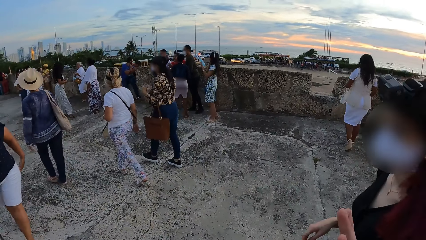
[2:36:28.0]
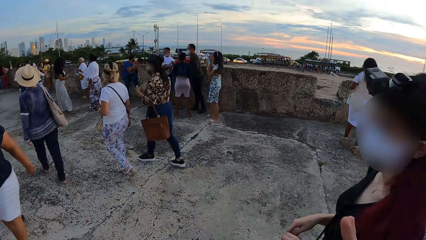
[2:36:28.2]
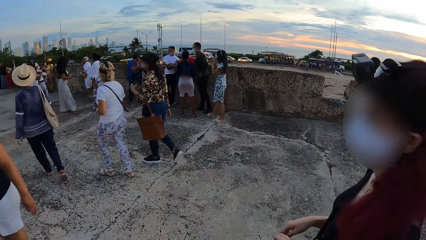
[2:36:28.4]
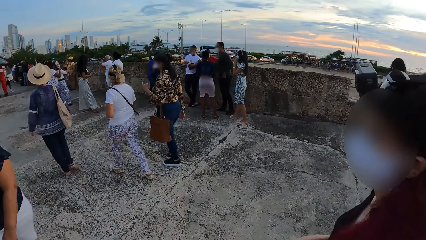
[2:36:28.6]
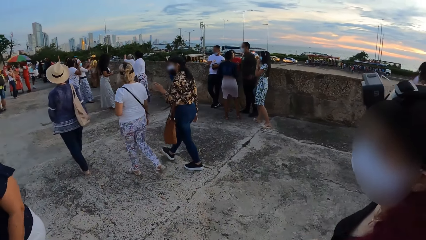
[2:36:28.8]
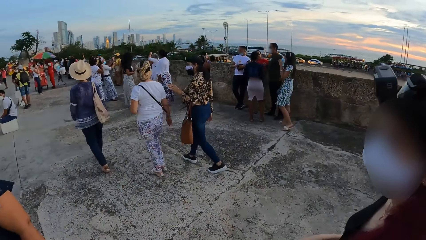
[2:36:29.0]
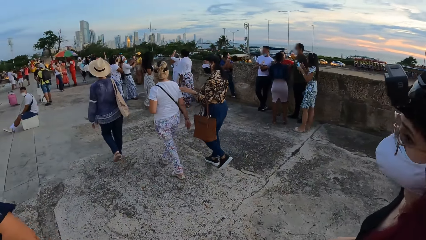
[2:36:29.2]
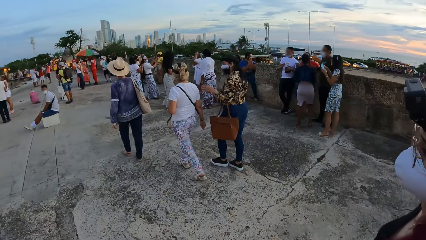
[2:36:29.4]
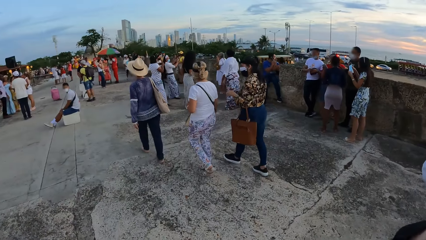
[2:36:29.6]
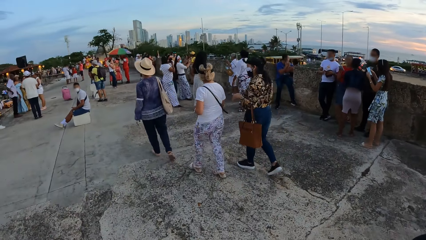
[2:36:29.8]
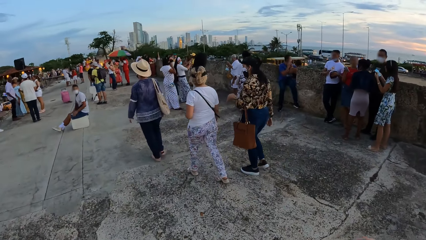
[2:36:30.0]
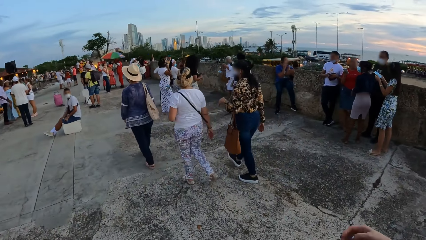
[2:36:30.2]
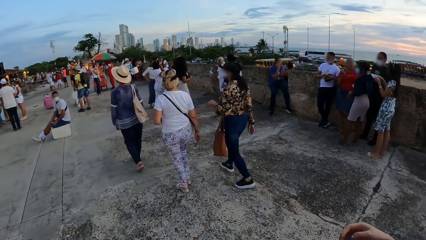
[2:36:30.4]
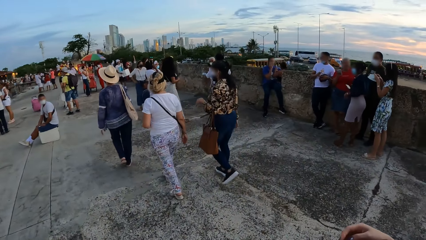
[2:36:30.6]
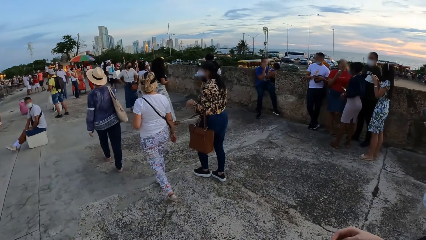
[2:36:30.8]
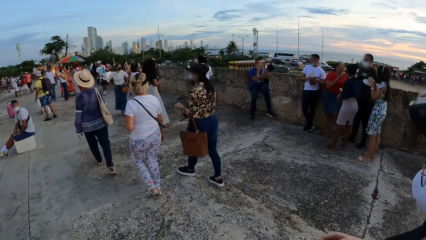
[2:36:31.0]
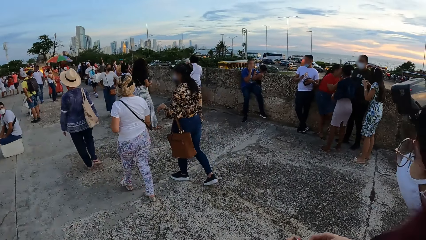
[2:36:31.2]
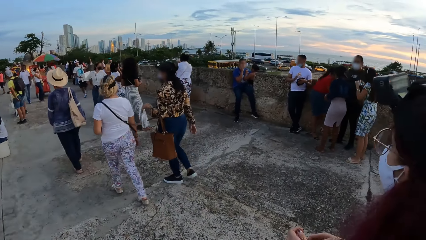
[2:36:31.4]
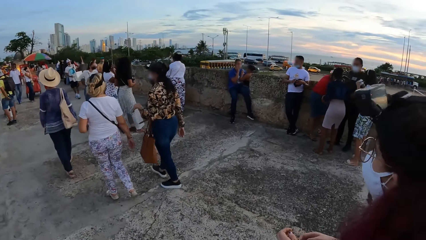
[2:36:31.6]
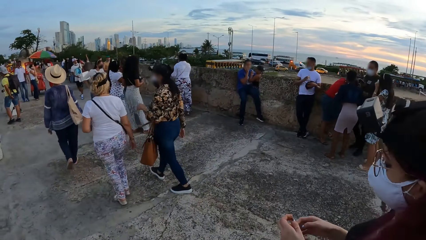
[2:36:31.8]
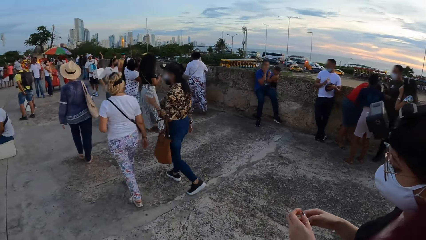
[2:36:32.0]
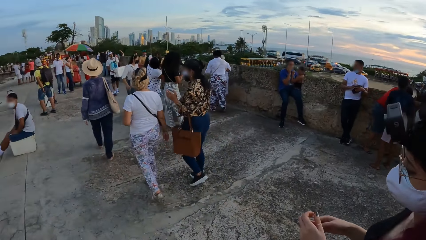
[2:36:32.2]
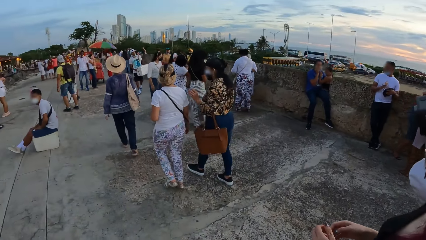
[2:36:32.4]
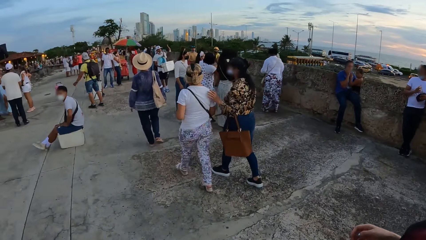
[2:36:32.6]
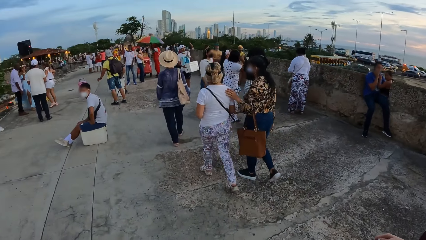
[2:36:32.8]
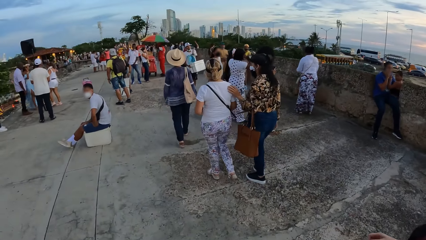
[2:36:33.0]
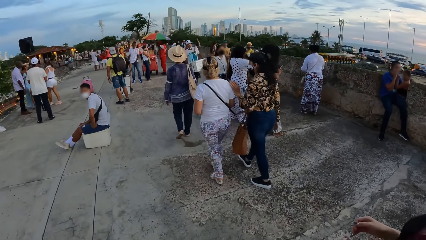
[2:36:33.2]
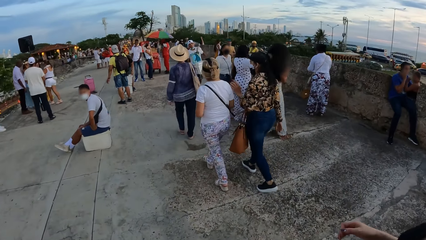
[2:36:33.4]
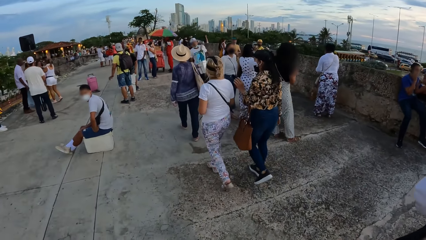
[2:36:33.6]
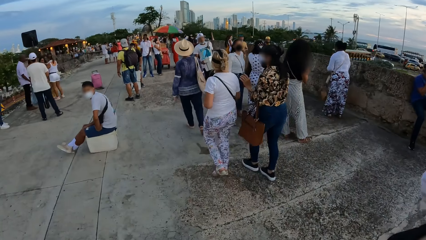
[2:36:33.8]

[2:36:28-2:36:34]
A woman walks past the camera wearer.

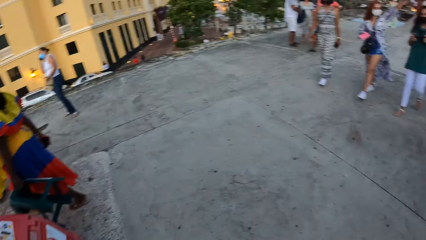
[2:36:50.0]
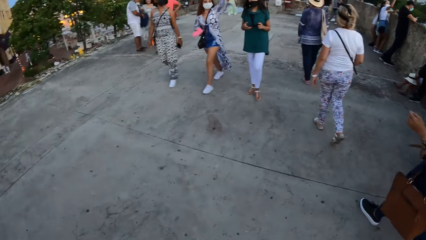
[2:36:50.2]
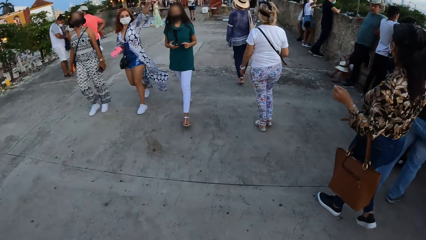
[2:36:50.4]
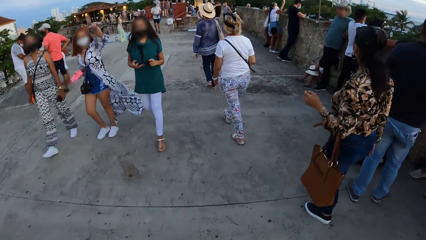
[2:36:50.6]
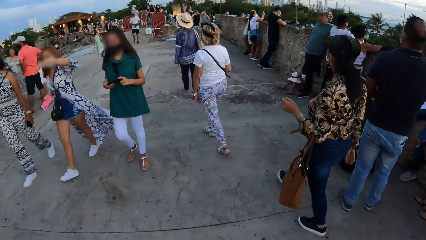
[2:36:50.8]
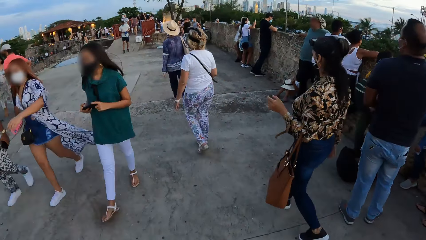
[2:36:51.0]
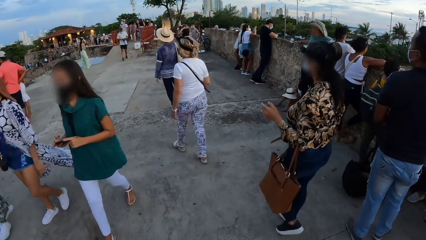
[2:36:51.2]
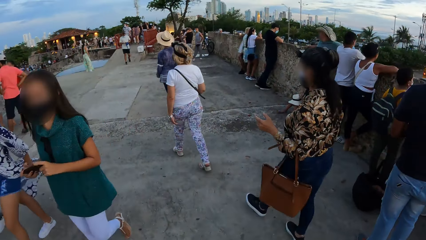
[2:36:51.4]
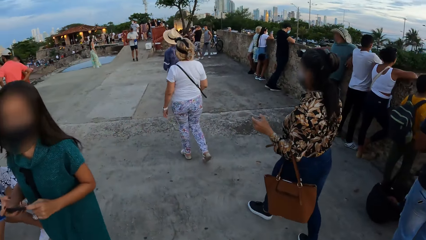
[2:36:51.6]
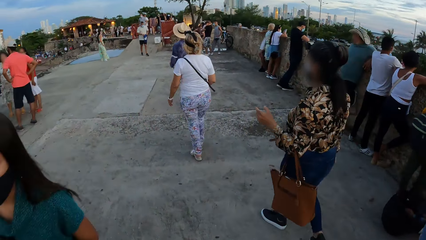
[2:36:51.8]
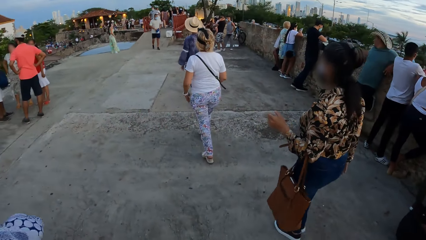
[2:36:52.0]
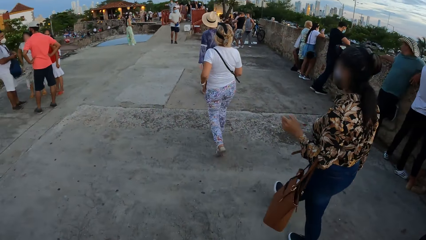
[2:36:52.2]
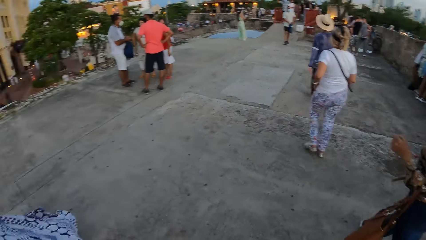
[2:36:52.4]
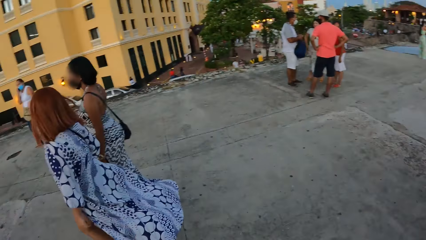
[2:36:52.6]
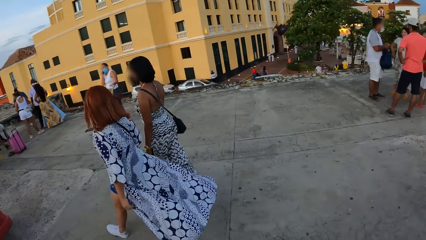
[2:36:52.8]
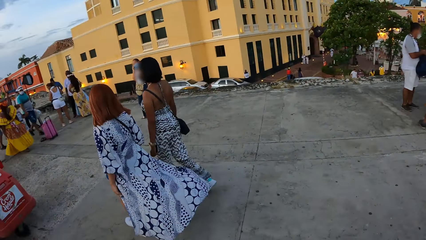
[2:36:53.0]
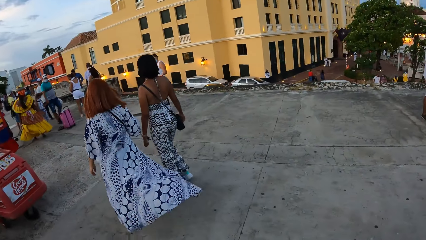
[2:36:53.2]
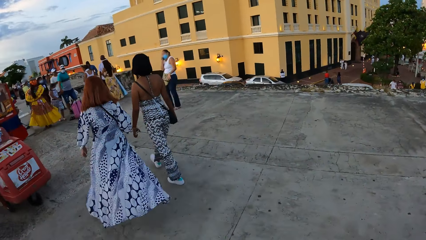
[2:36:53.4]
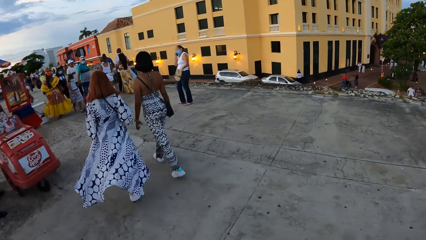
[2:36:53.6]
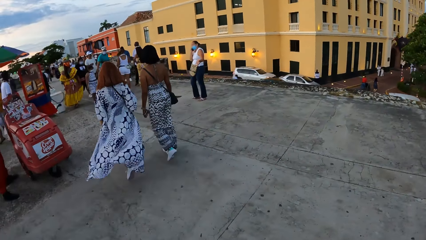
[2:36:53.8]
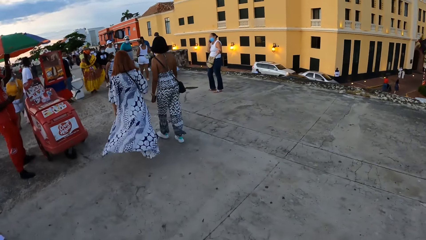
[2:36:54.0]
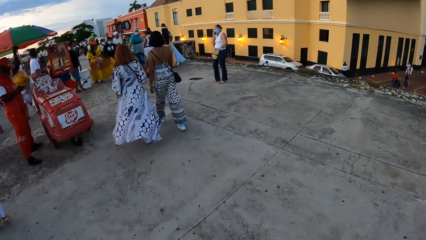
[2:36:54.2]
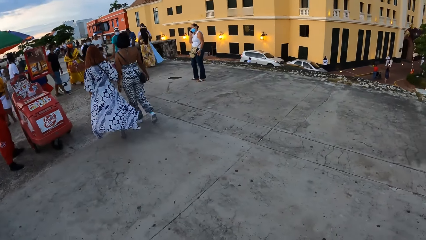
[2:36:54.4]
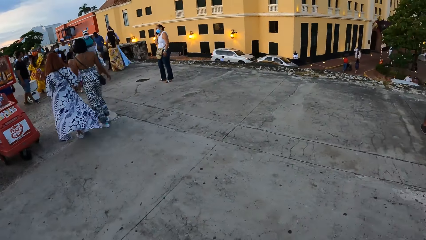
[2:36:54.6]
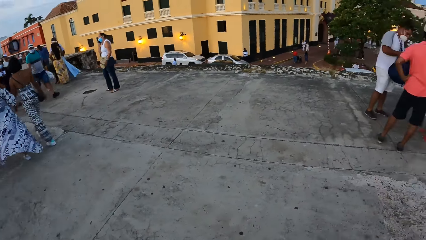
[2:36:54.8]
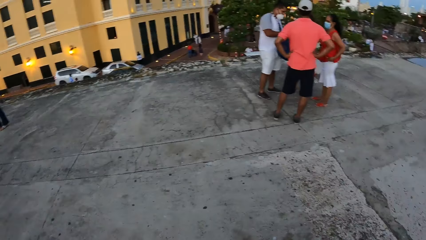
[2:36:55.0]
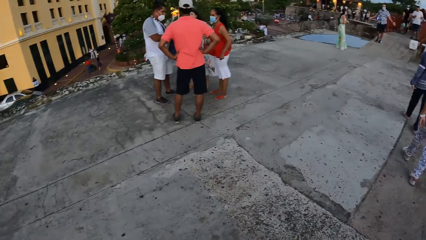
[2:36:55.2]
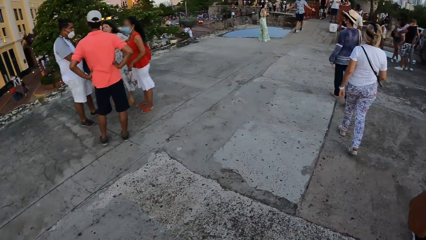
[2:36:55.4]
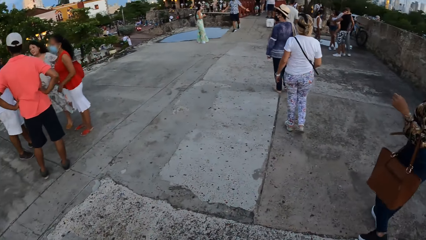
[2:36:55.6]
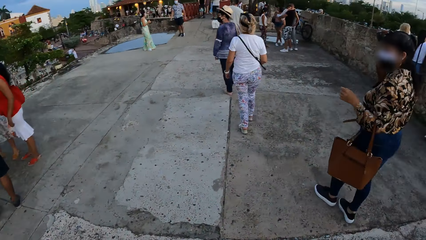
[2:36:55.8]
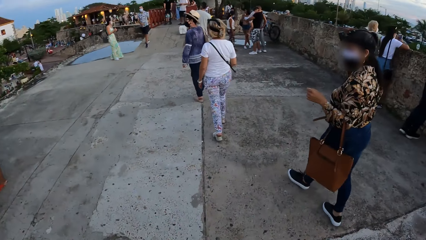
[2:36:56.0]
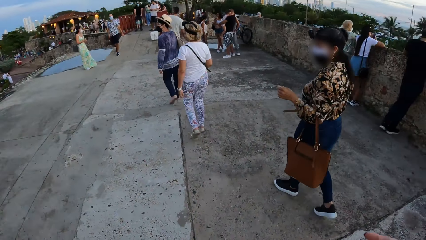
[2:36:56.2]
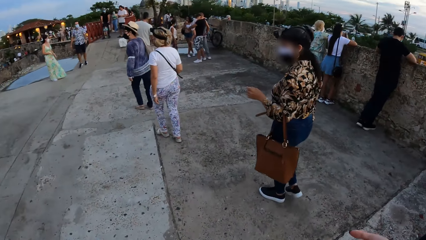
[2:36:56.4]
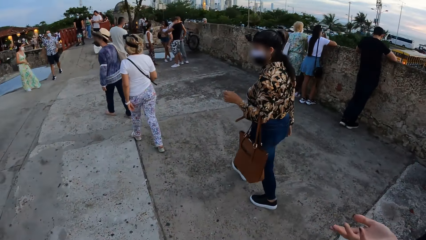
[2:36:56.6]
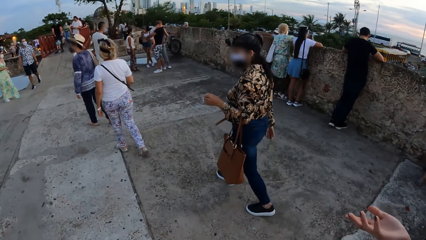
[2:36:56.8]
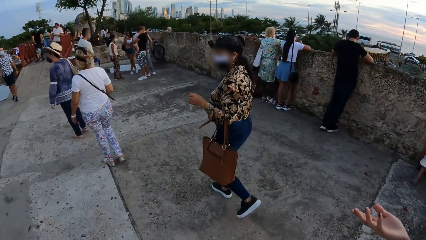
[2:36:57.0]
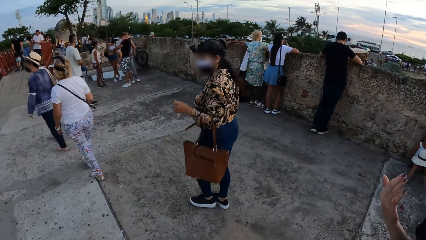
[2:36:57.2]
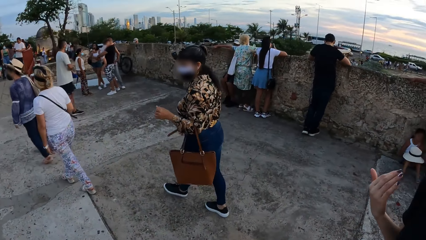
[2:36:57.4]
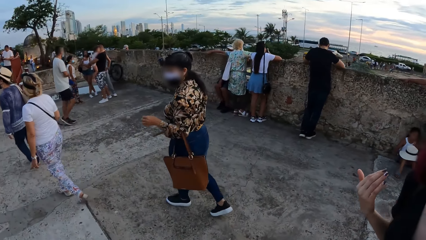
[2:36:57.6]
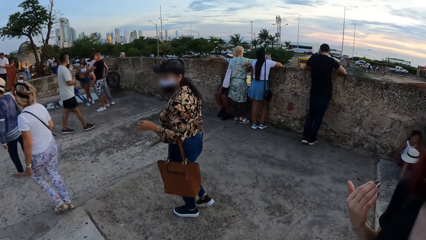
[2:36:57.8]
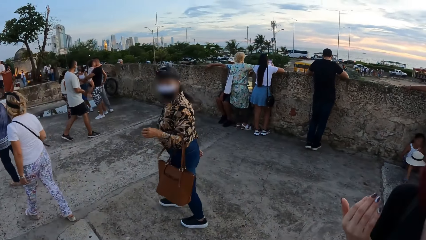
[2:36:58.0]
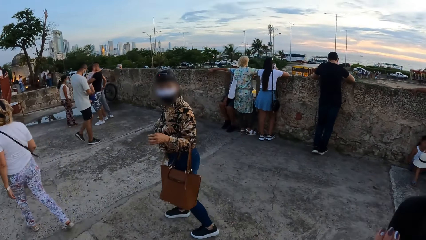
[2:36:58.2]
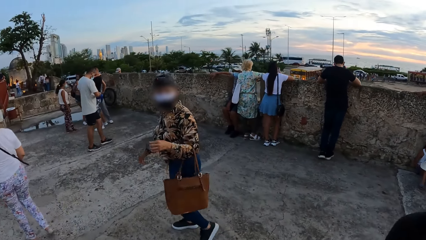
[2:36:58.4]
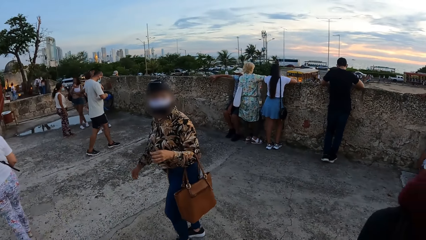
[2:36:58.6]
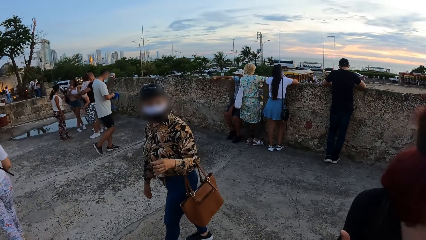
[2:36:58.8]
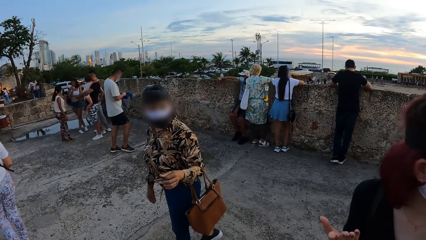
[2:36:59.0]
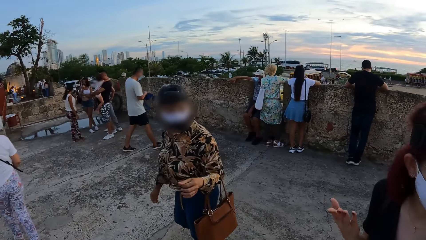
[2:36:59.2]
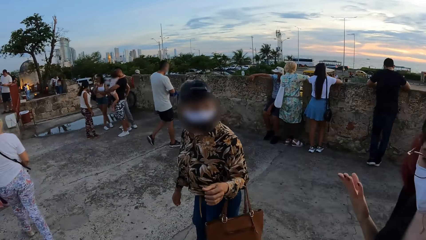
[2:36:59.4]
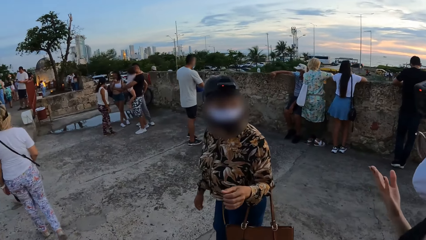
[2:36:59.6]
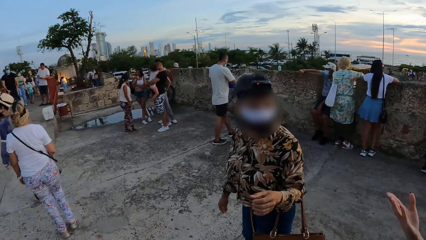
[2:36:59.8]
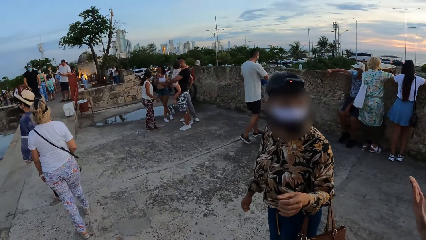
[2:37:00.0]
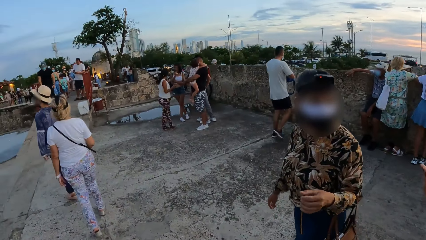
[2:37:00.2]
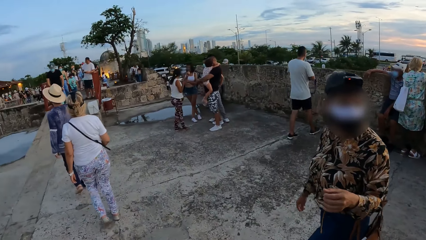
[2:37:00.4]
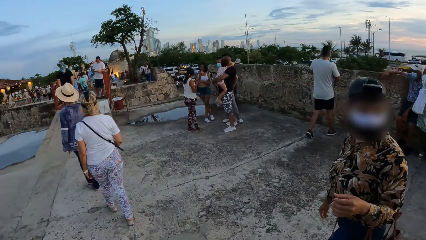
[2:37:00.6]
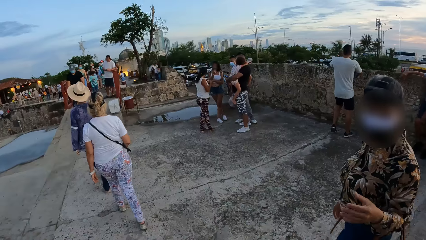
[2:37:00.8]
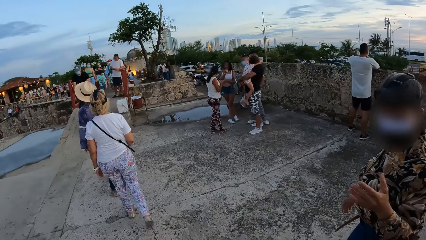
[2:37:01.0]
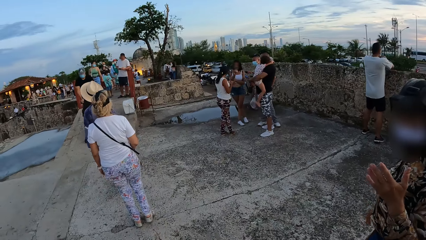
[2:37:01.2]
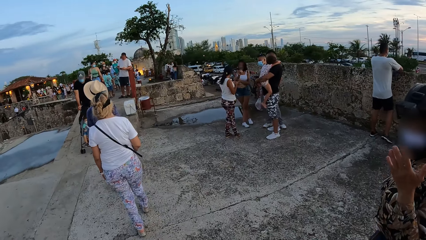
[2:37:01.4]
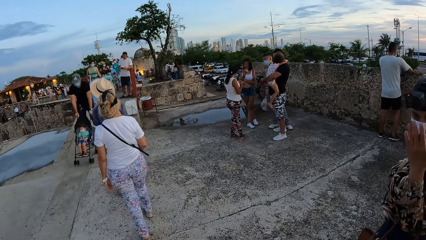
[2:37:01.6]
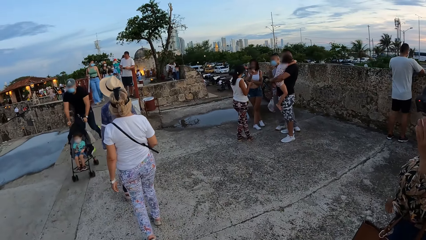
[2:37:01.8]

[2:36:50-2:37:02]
A woman walks past the camera wearer. A lady gestures with the hand. A second woman interacts with a third woman.
